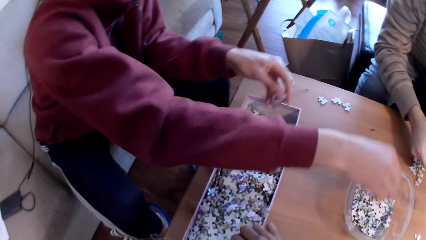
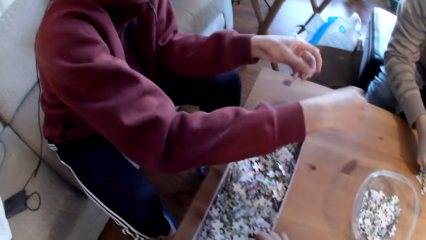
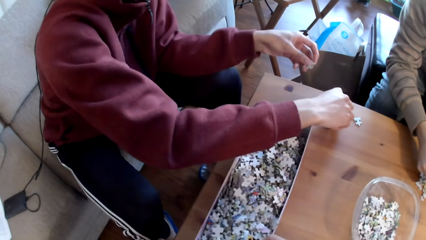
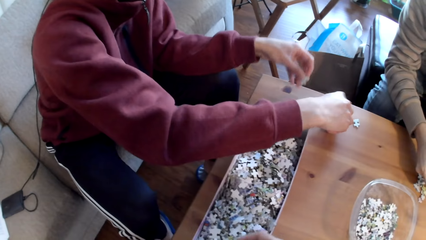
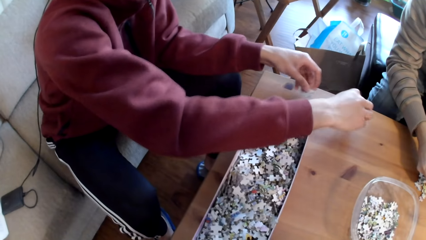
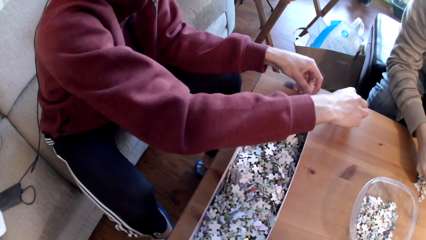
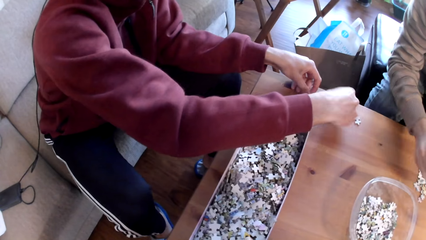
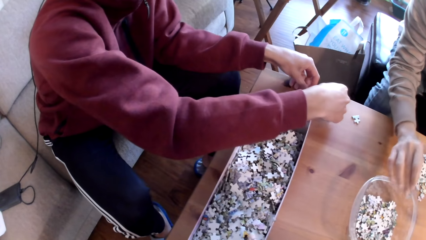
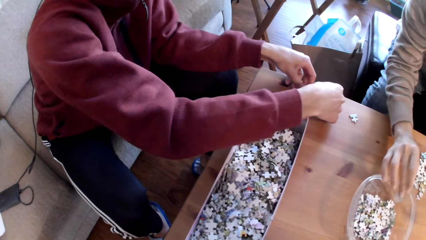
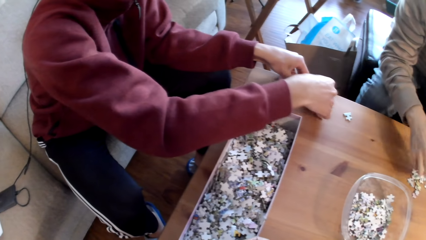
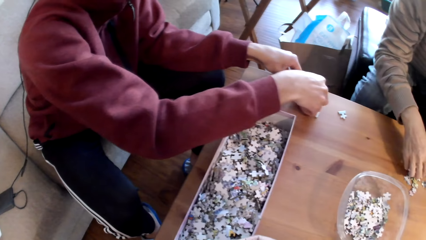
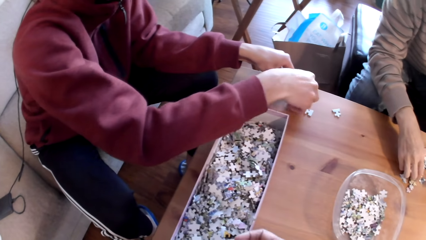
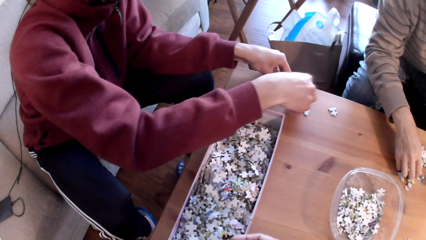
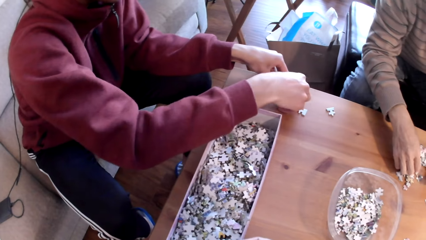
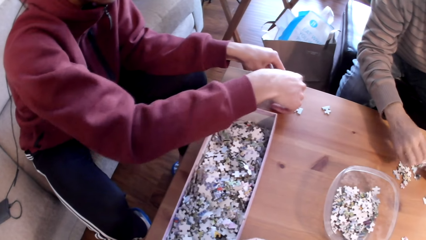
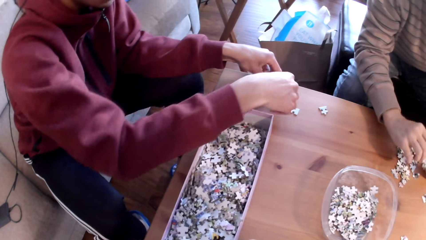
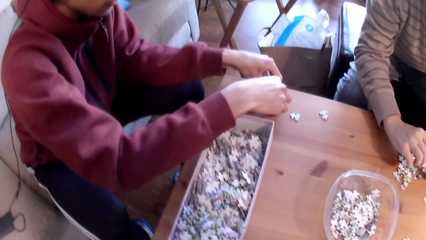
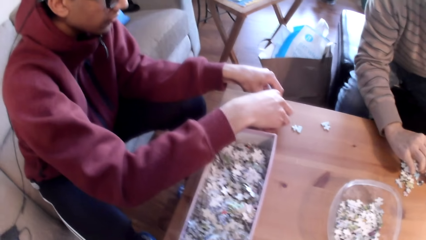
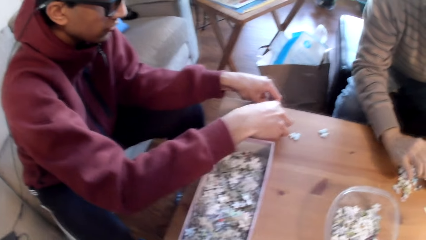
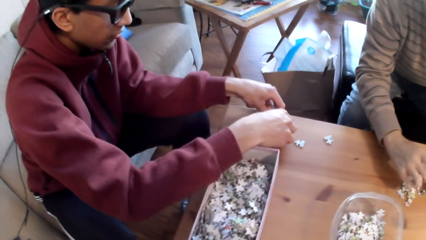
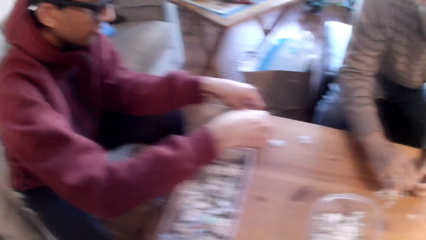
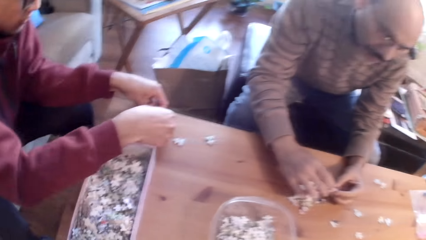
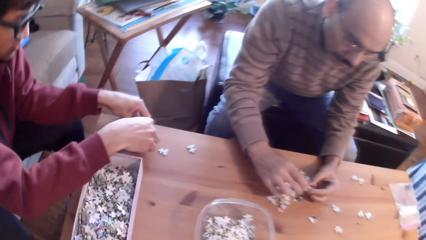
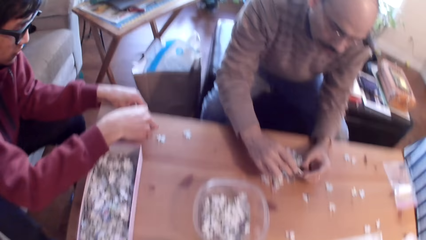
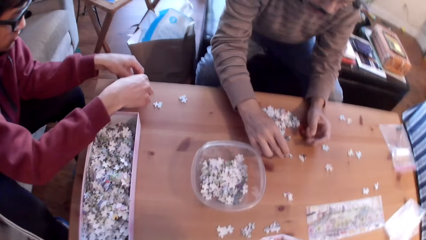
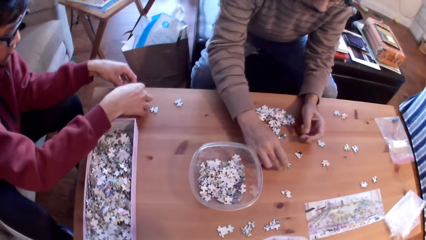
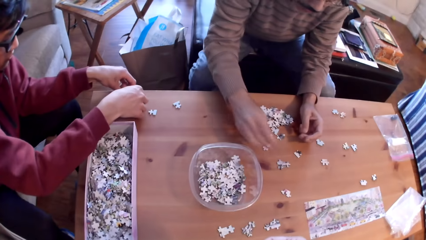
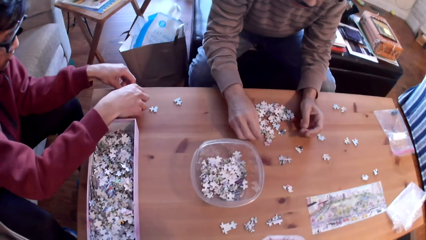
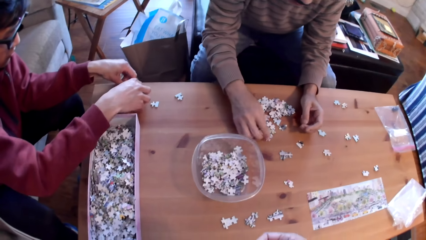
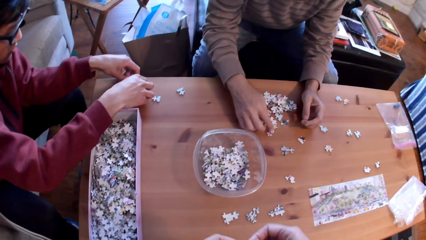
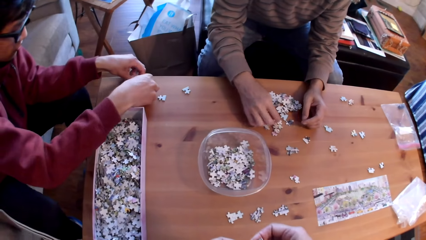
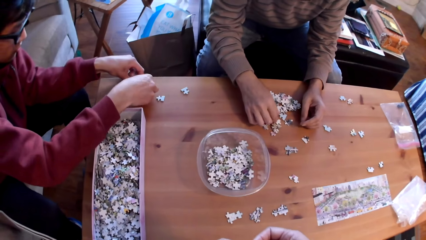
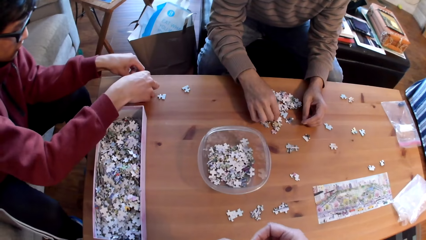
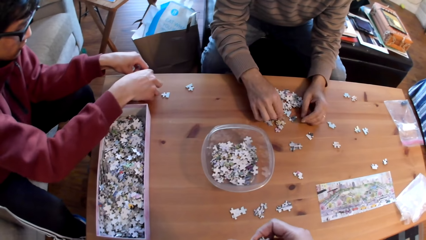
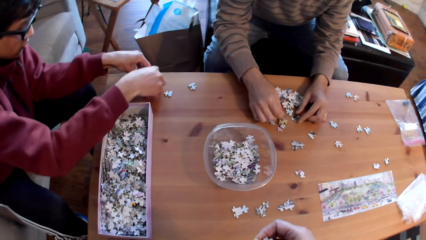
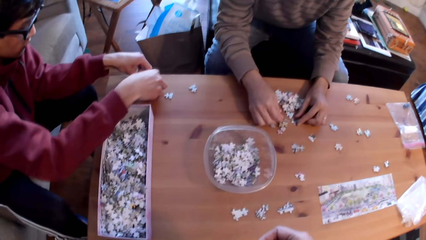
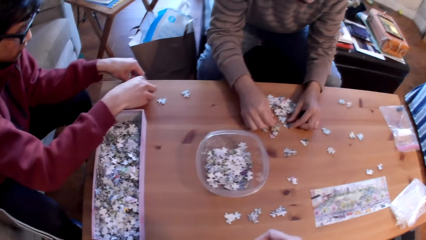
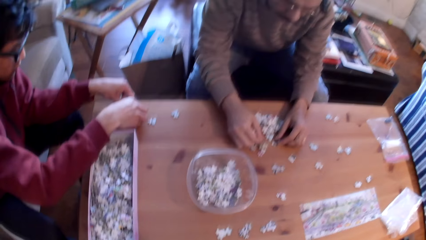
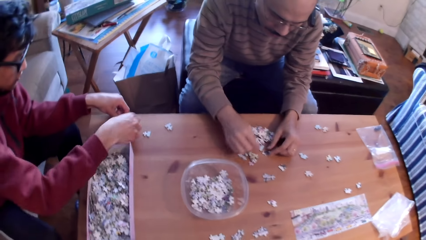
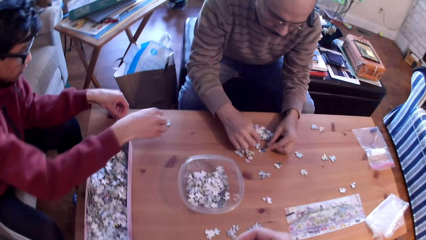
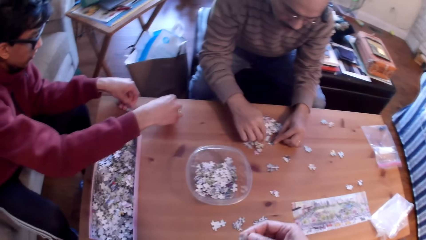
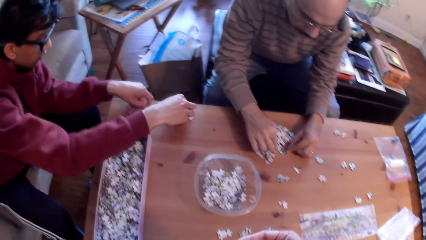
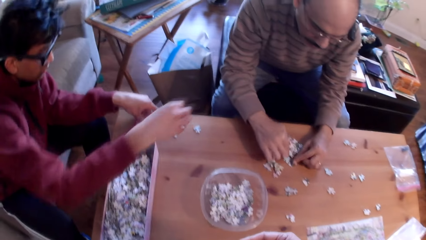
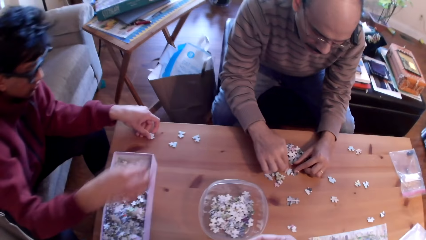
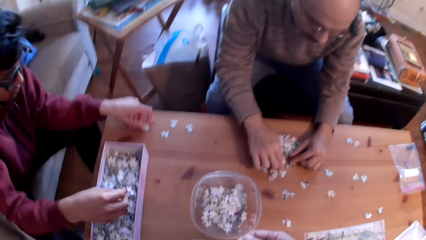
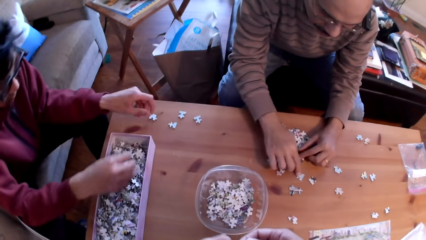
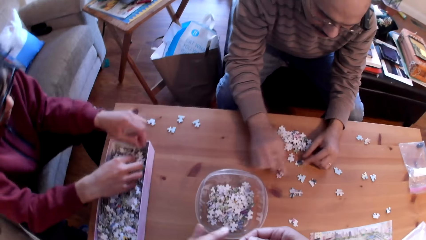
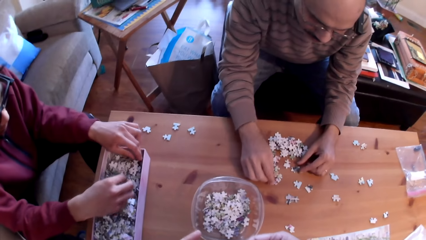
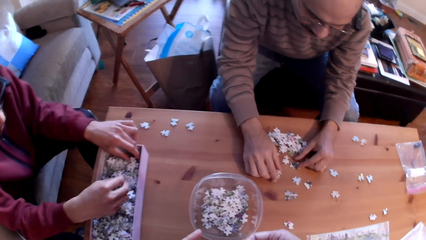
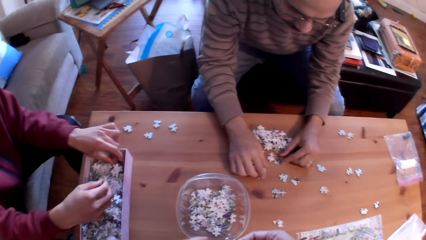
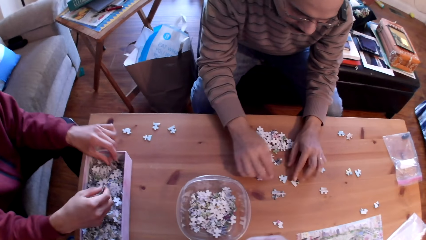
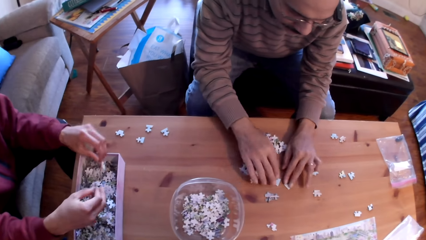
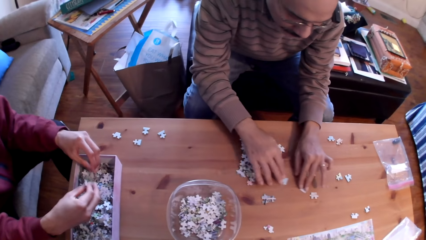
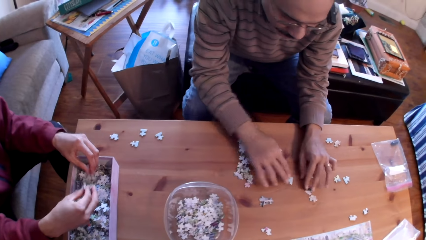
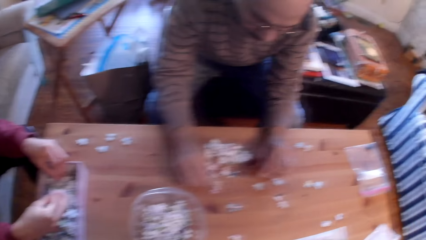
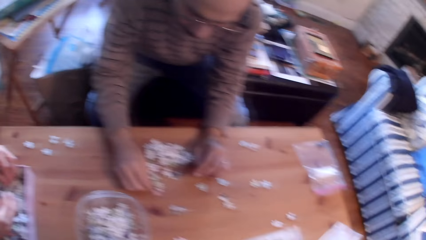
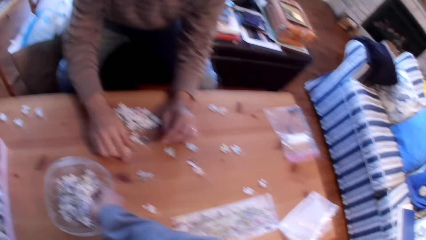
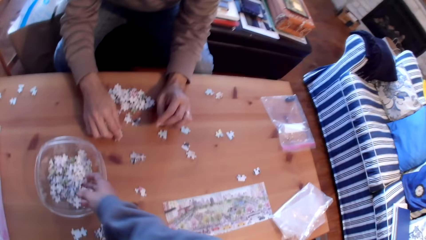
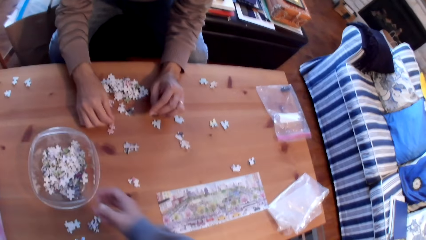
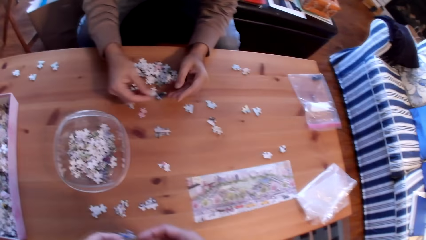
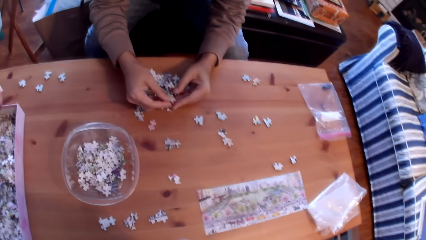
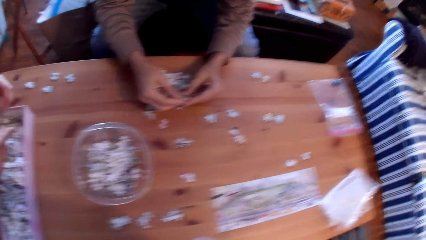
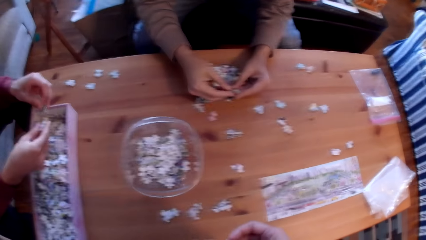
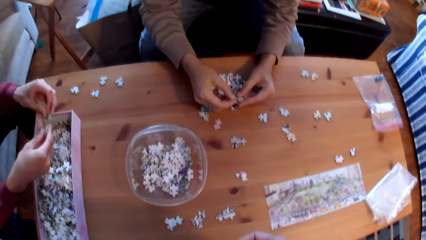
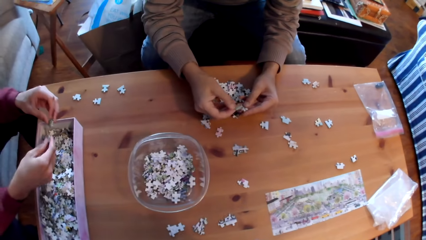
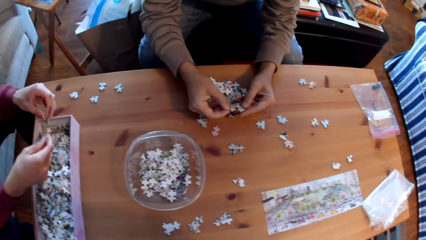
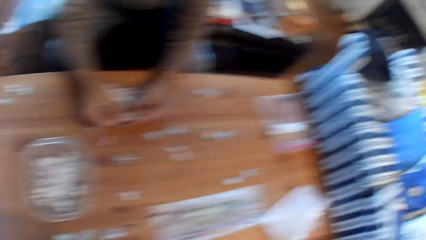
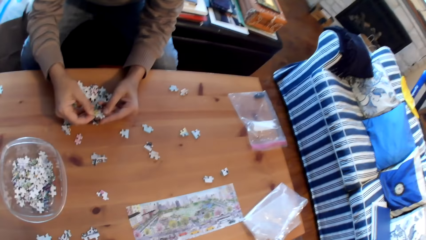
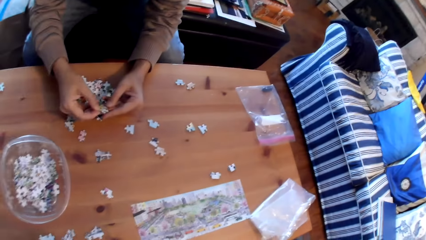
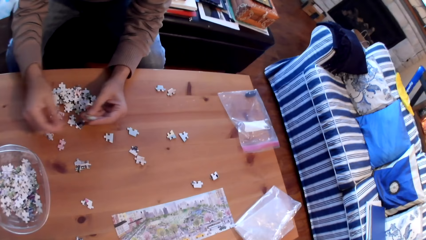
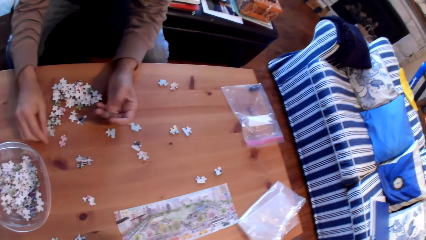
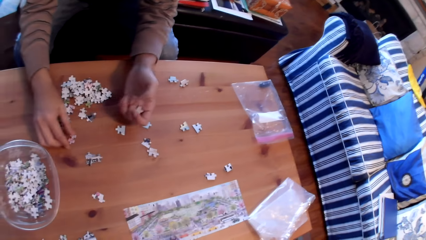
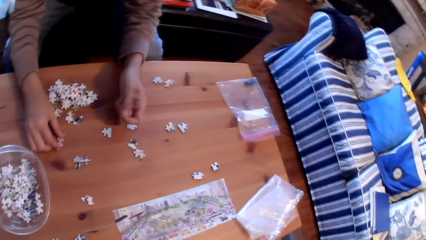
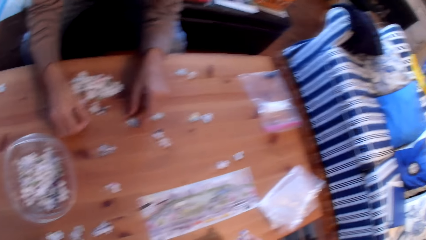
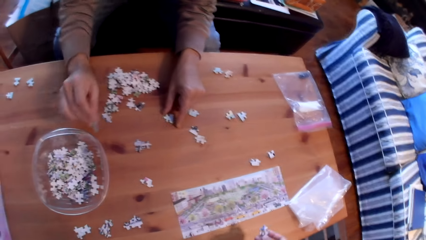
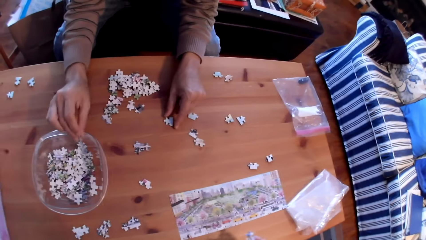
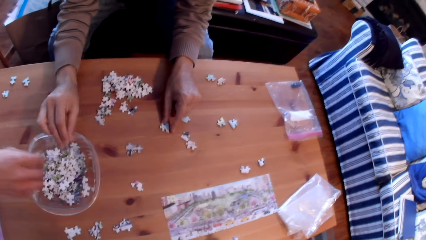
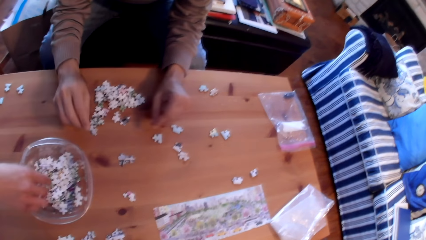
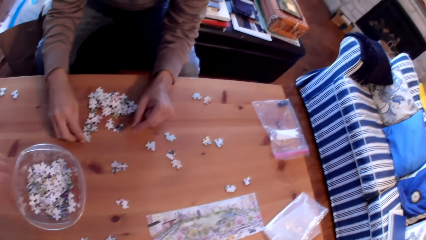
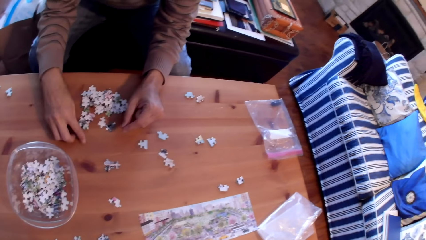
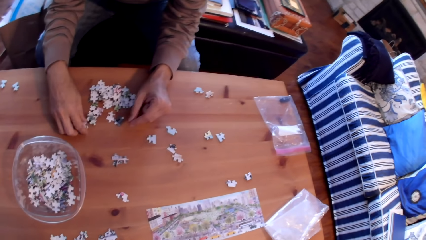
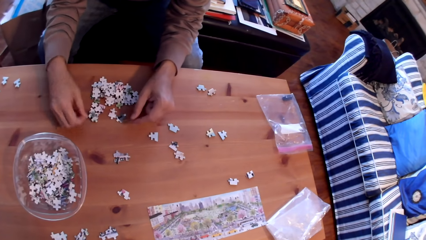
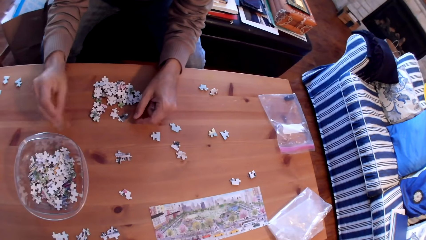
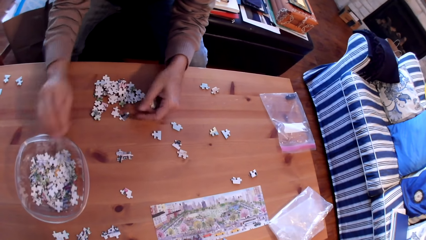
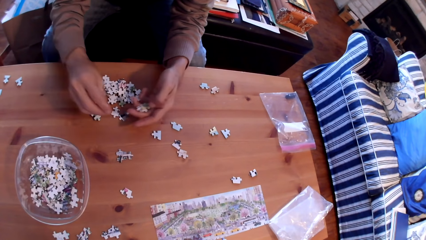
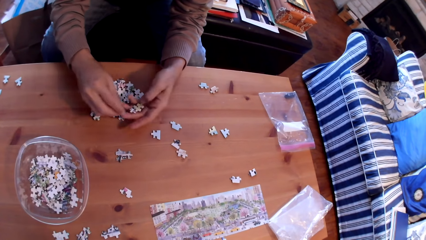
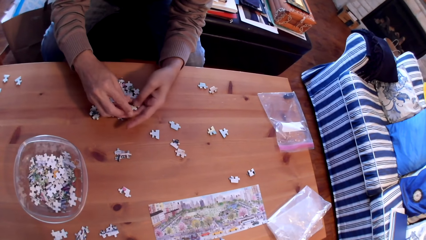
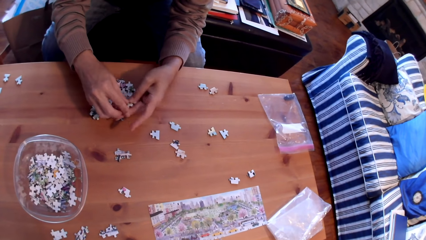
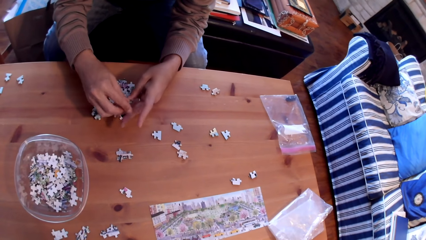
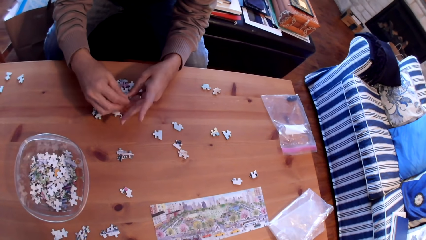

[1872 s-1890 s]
The camera wearer helps a man put the card in the tin. The man places puzzle pieces in the bowl and sorts puzzle pieces on the table. Another man places a puzzle piece in the bowl. The first man sorts puzzle pieces on the table. The other man sorts puzzle pieces on the table. The first man sorts puzzle pieces on the table. The camera wearer helps the first man arrange the cards. The other man sorts puzzle pieces on the table. The camera wearer puts the card in the tin. The other man places a piece of puzzle in a bowl. The first man puts the card in the tin. The other man places a piece of puzzle in the bowl repeatedly.
